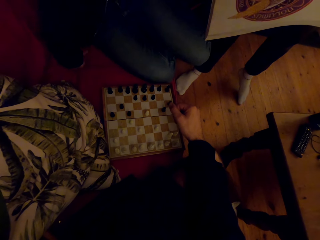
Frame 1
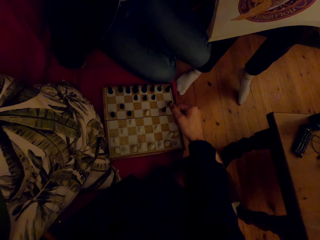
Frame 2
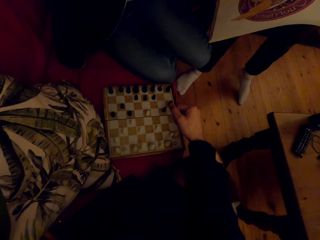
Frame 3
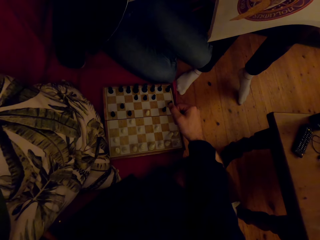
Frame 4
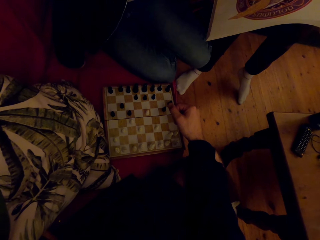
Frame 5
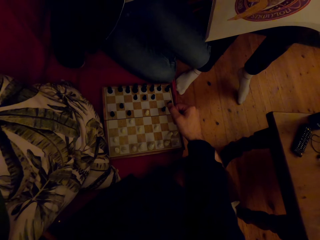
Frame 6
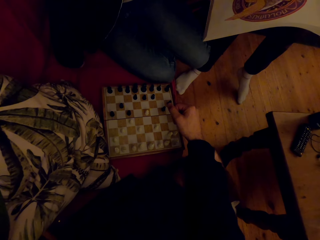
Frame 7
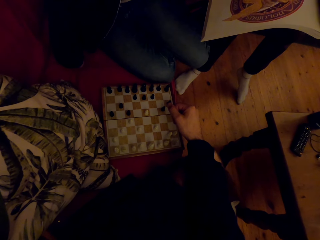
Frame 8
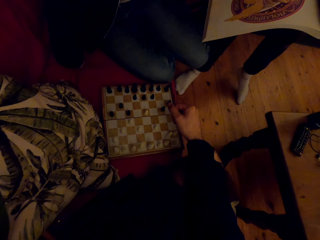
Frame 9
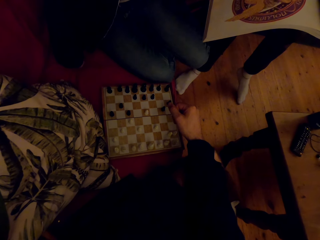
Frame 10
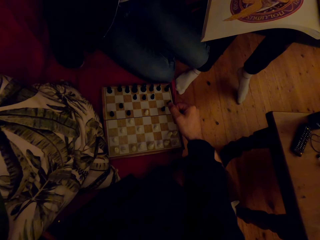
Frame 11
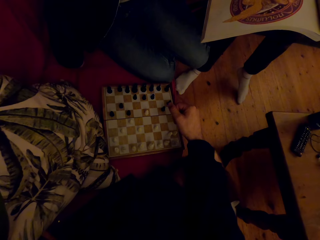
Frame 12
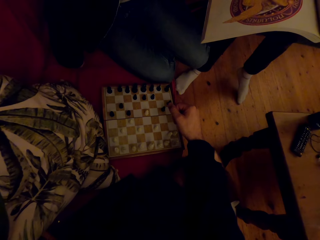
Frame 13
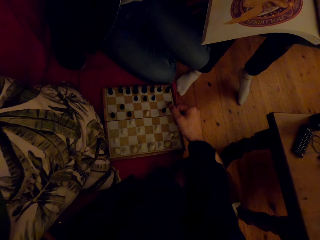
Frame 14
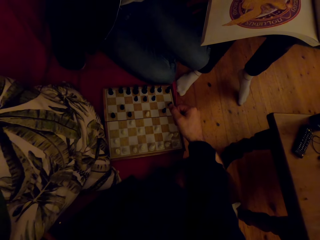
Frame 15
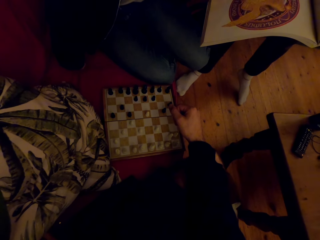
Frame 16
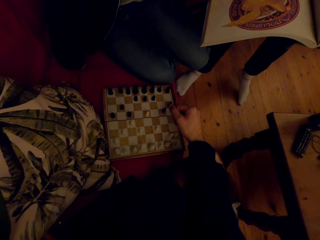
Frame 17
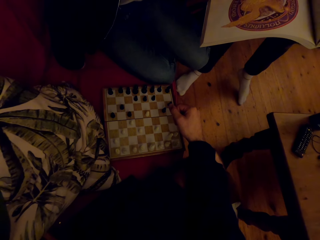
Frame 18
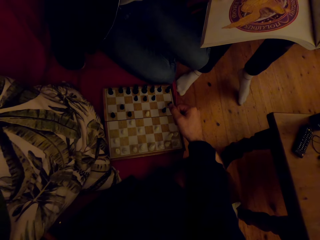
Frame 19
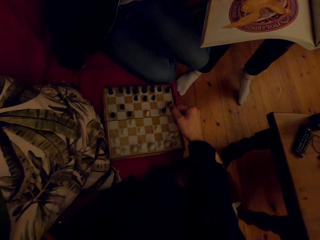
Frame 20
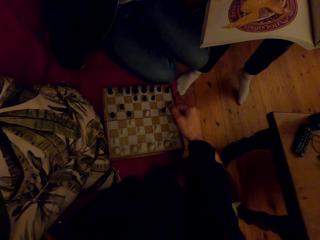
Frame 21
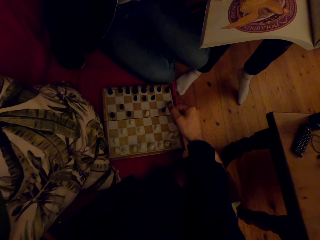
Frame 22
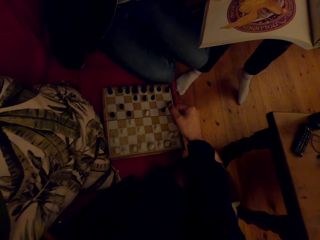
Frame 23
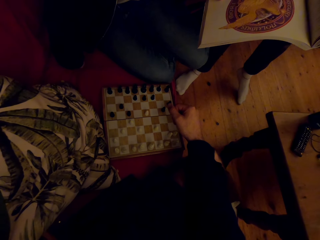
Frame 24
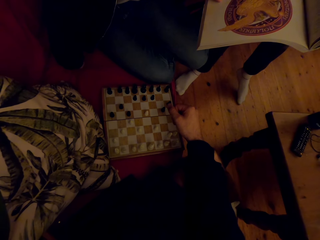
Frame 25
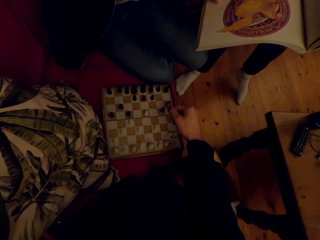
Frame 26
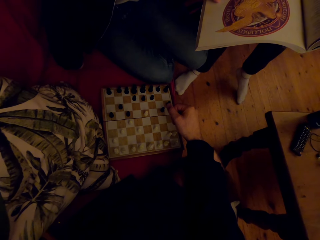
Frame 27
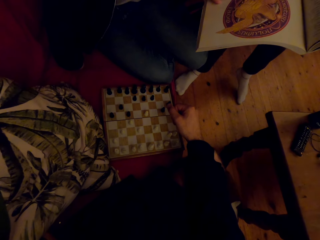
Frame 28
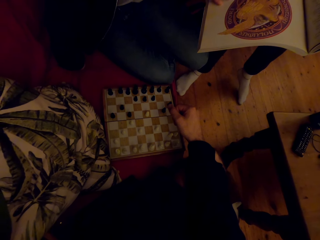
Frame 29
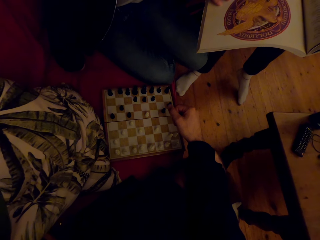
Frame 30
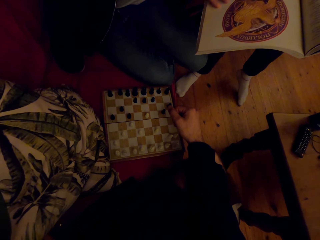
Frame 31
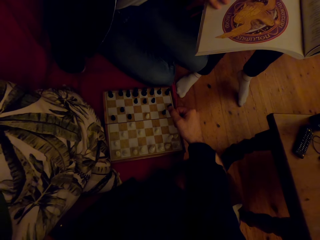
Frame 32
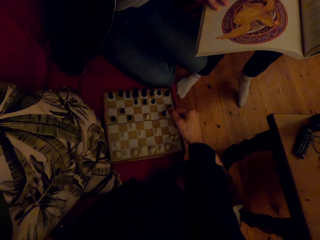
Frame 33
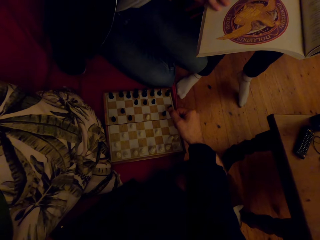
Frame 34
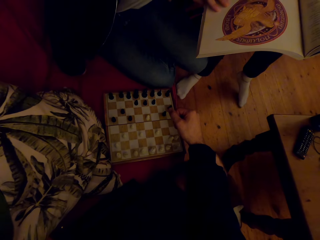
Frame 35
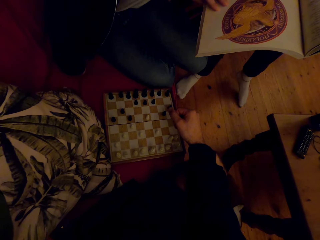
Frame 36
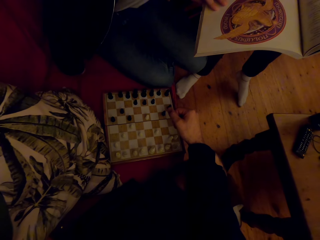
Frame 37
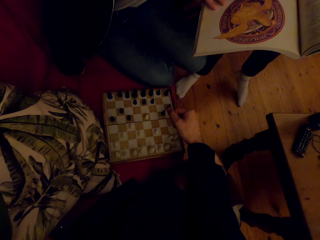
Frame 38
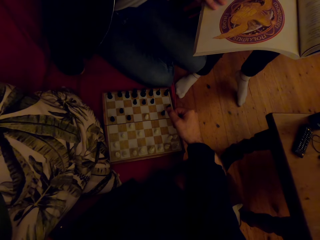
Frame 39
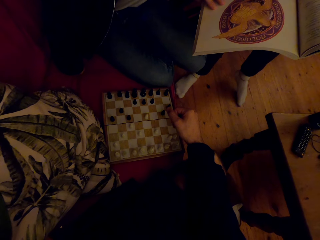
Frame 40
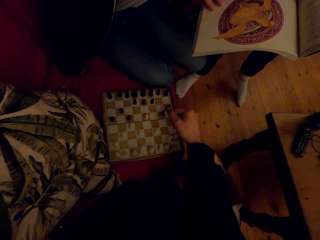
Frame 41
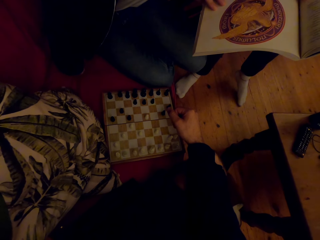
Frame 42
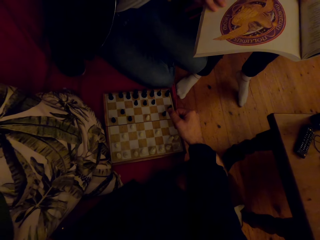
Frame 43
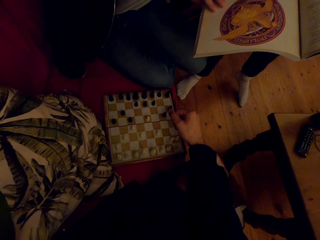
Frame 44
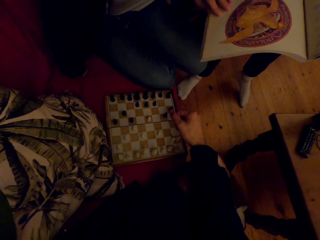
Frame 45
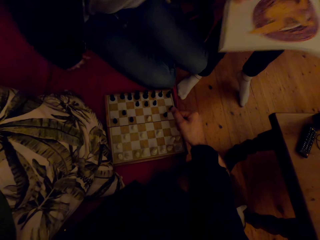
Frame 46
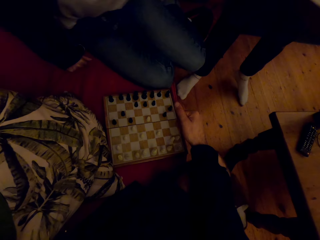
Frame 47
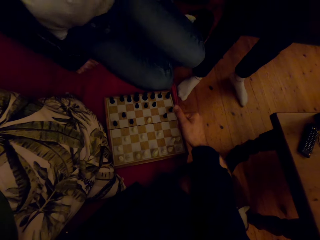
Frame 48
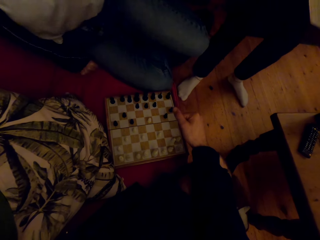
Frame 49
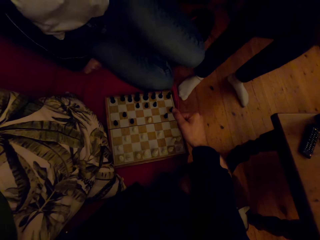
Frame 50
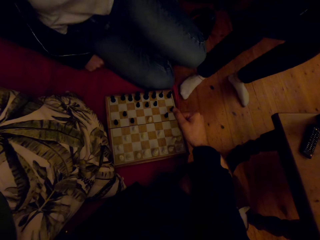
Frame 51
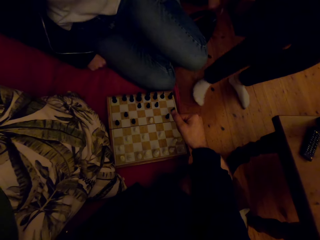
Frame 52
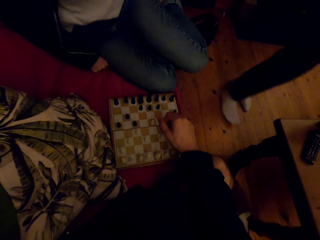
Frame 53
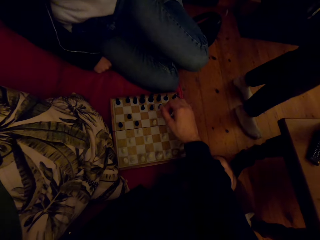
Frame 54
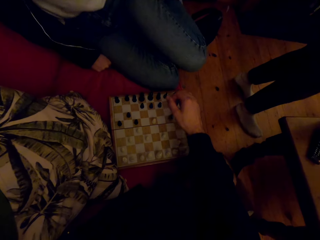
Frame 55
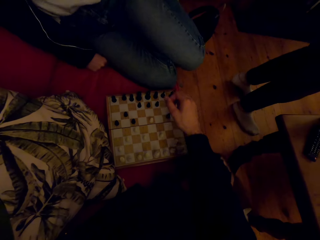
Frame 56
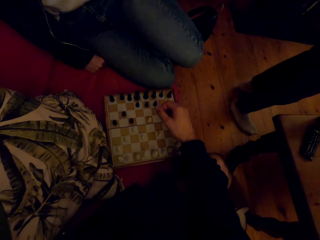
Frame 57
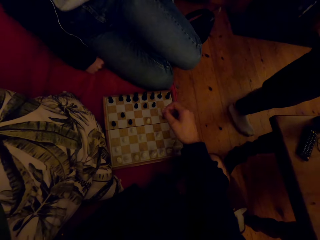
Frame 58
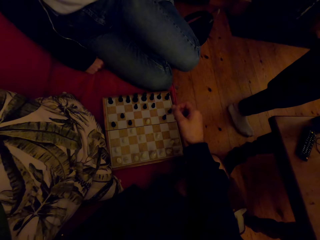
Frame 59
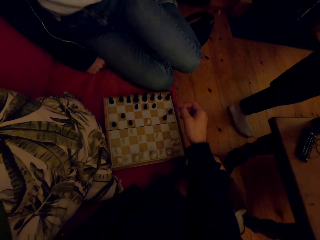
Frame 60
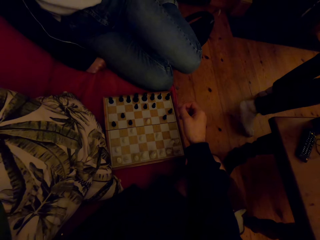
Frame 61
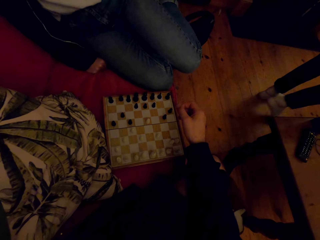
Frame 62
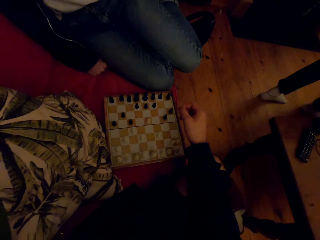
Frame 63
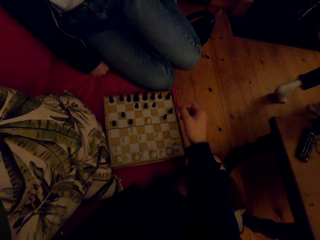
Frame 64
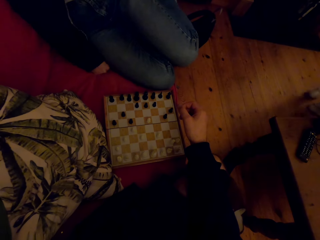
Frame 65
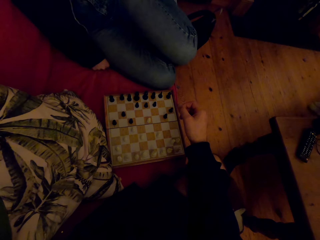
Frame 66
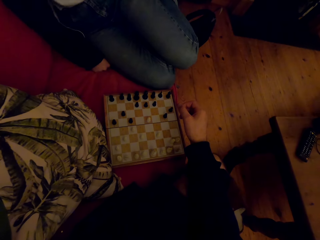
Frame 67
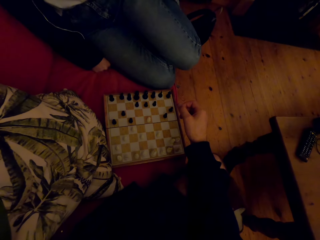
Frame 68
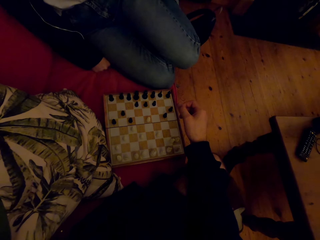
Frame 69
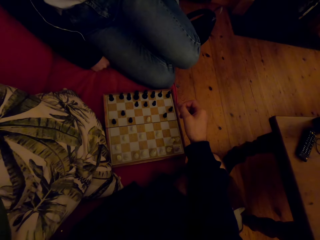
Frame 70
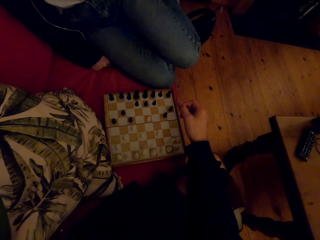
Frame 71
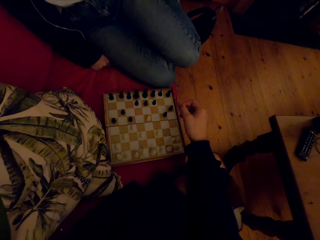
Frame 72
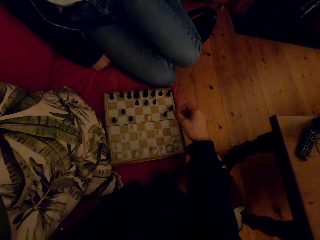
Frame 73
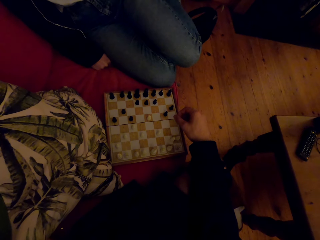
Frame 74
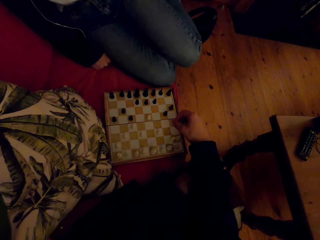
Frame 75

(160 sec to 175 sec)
A person reads the book. Another person talks. The other person laughs with the first person and the camera wearer. The first person walks away.

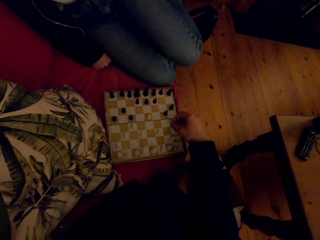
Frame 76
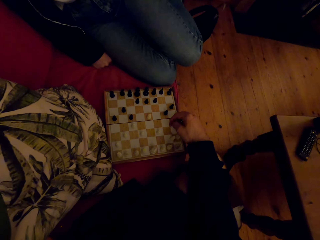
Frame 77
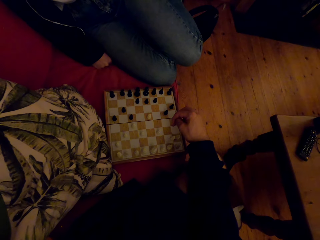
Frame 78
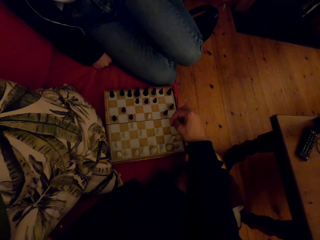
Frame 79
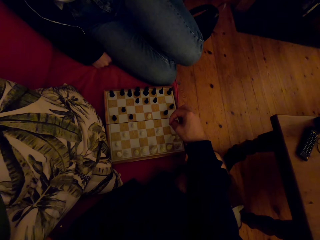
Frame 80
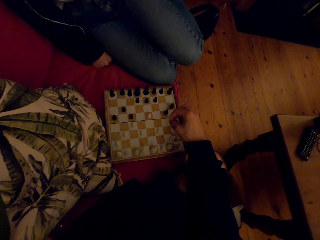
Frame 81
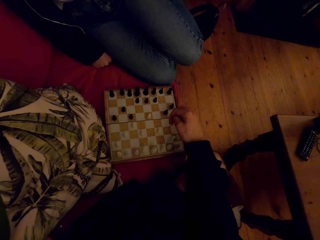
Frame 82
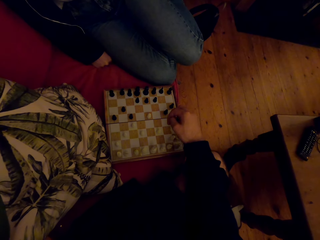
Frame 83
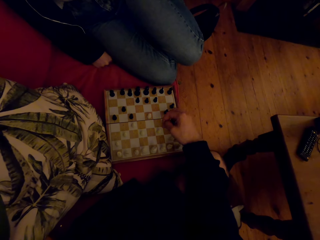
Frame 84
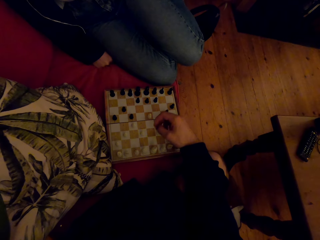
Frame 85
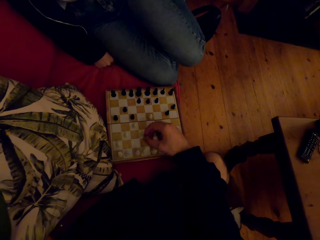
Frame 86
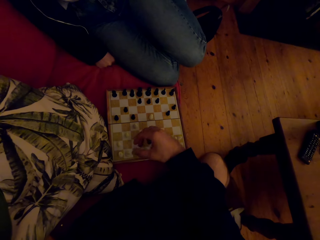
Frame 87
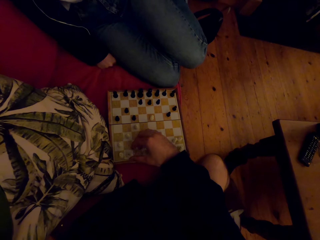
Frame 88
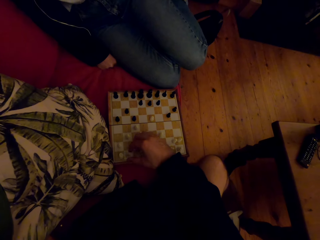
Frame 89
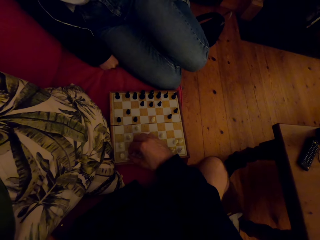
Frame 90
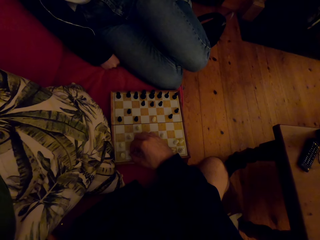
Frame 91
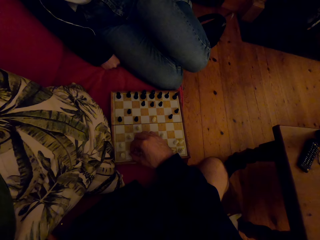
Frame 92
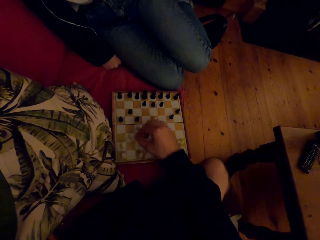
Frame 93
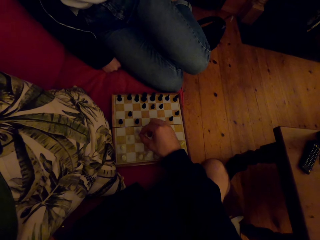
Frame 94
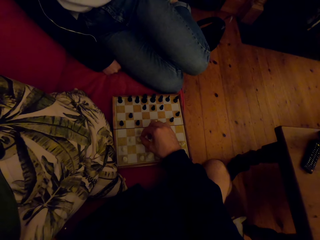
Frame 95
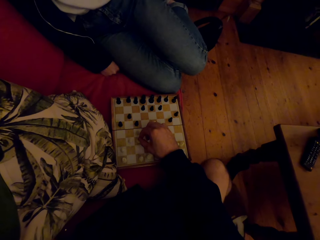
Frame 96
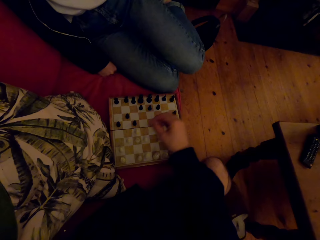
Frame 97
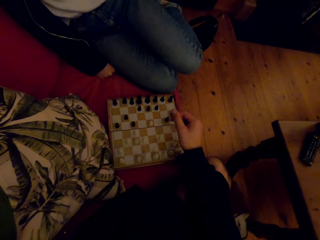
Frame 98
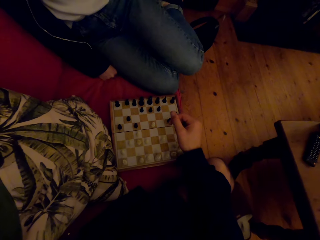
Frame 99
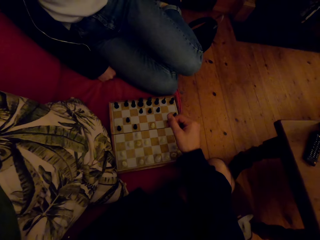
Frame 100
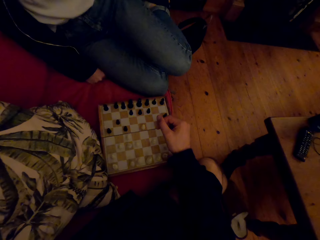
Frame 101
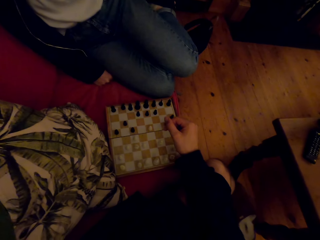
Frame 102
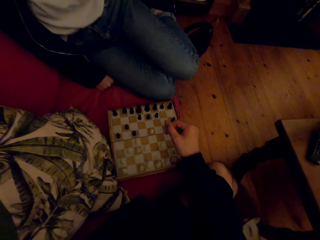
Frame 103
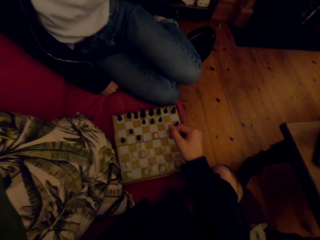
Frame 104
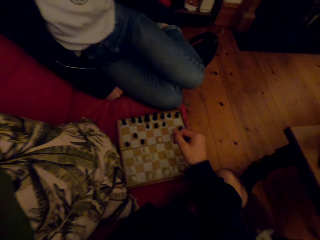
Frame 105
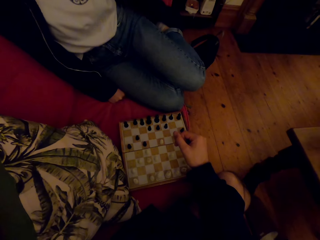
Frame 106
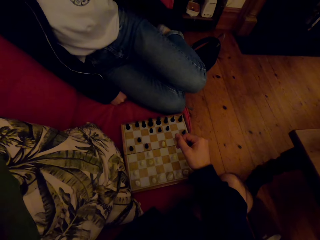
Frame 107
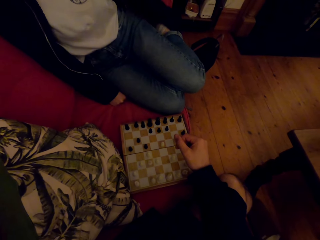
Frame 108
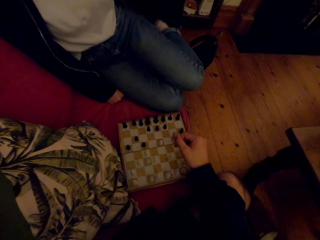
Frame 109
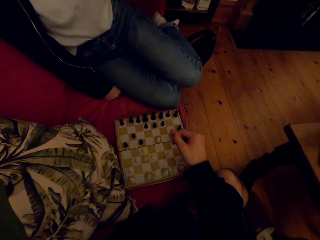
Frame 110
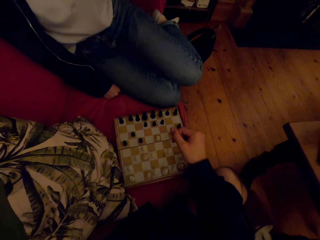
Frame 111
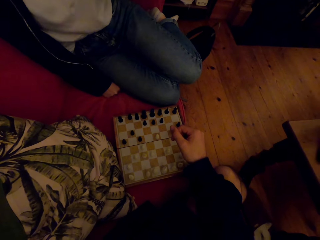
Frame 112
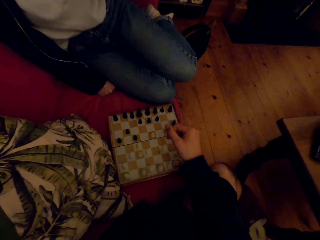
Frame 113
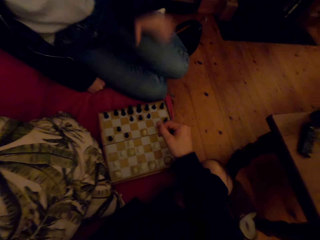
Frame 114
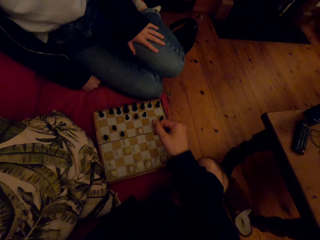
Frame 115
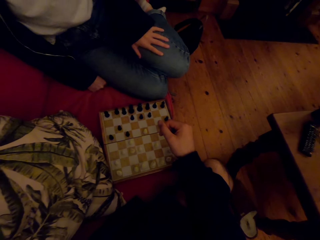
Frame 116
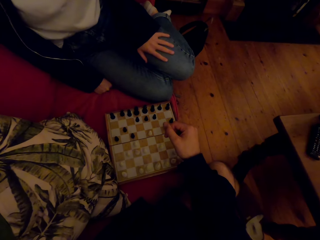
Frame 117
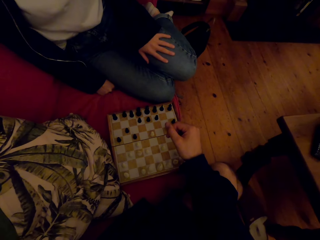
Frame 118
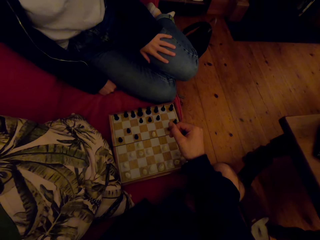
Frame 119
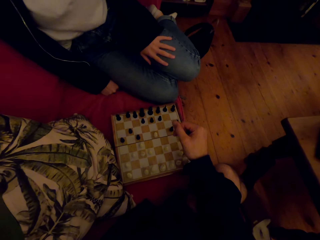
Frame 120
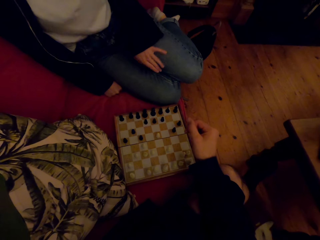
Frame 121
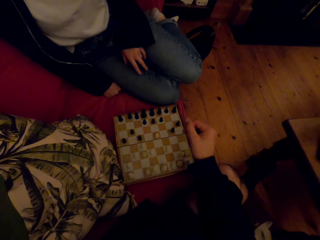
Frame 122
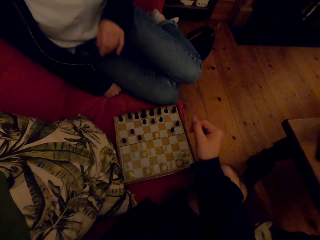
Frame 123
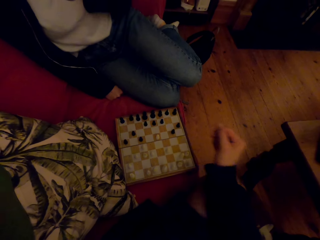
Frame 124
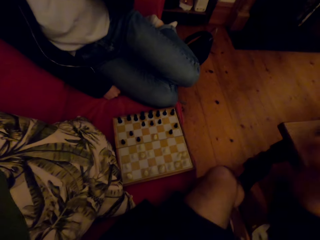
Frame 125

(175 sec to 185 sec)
The camera wearer plays the chess game with a person. They laugh. The person laughs with the camera wearer.
